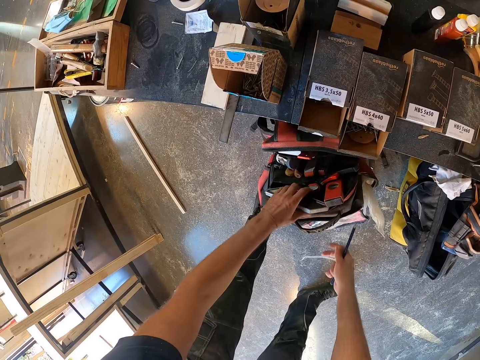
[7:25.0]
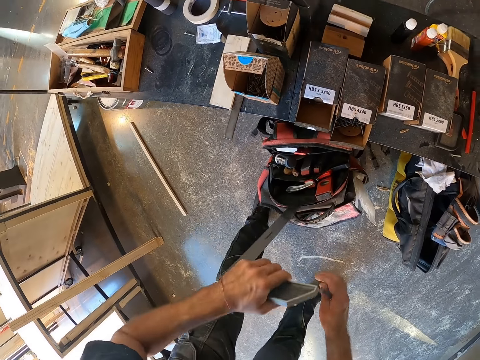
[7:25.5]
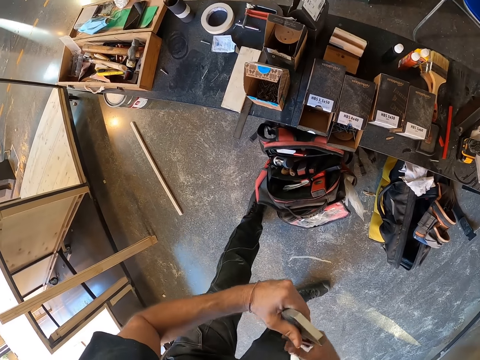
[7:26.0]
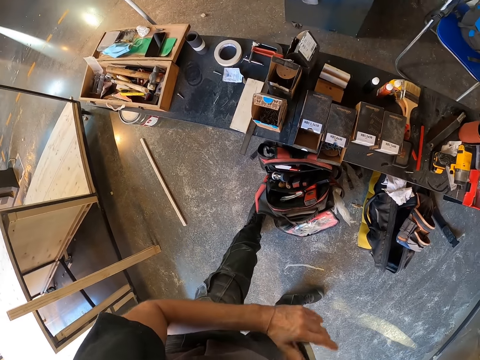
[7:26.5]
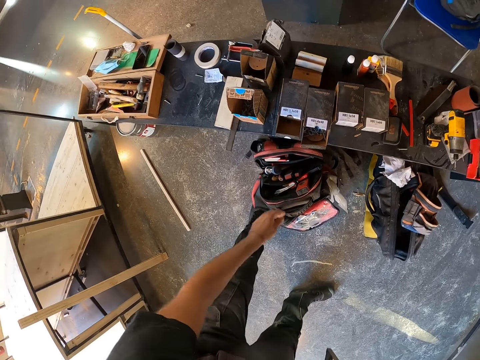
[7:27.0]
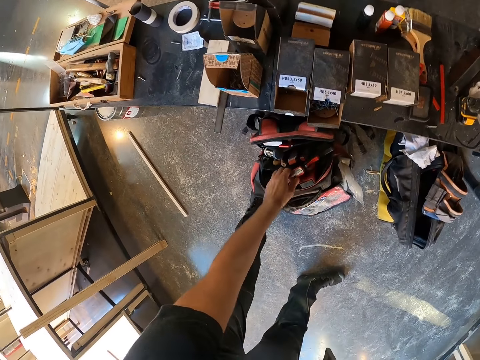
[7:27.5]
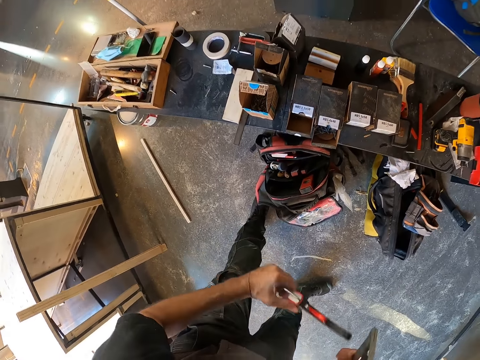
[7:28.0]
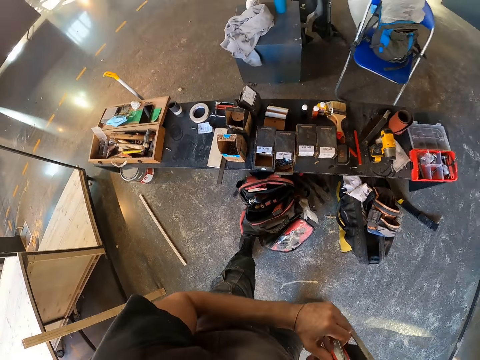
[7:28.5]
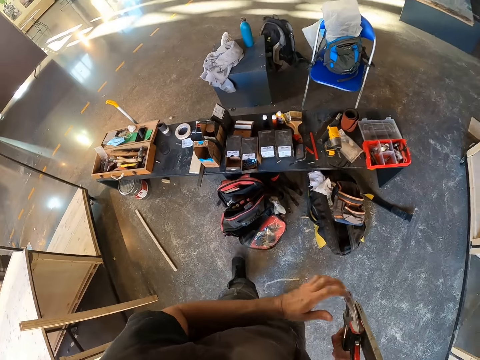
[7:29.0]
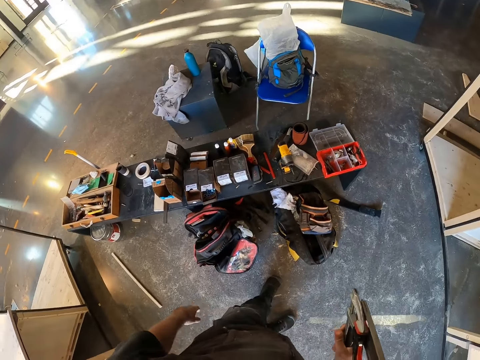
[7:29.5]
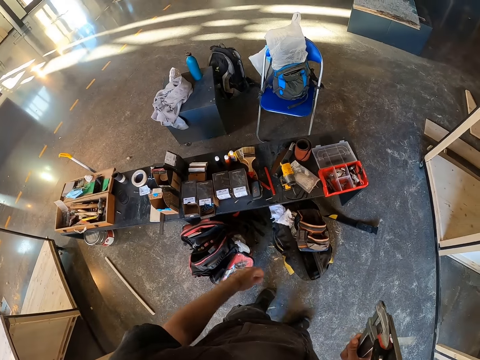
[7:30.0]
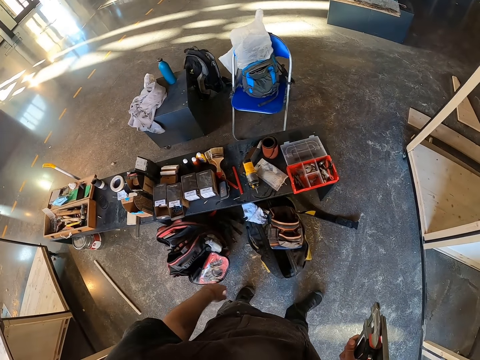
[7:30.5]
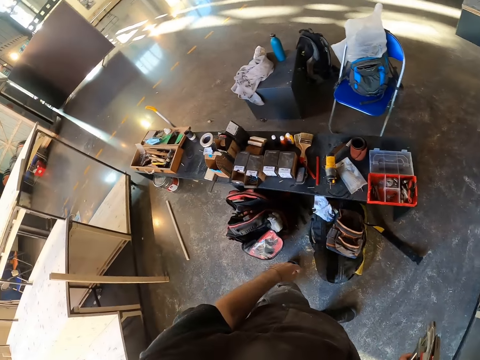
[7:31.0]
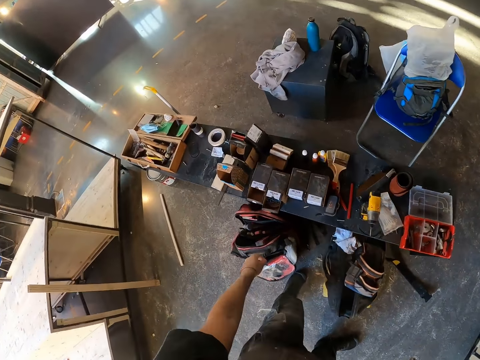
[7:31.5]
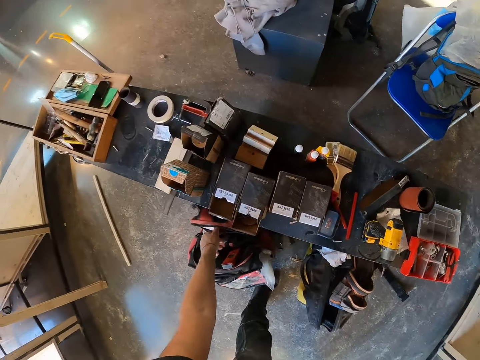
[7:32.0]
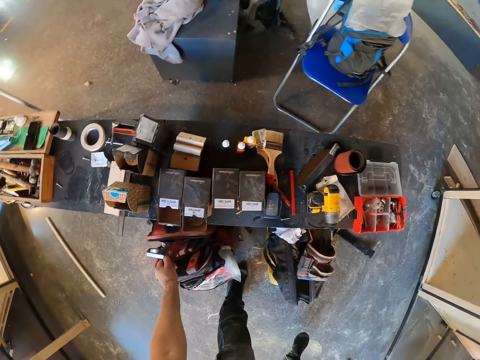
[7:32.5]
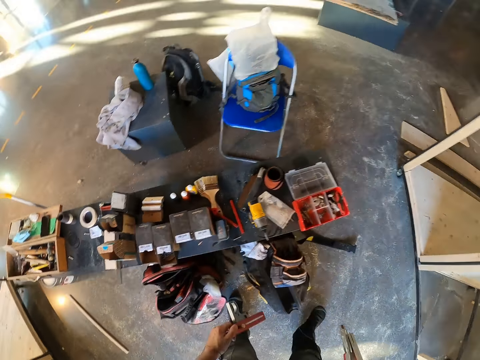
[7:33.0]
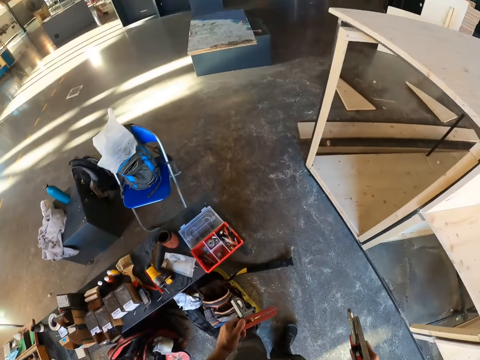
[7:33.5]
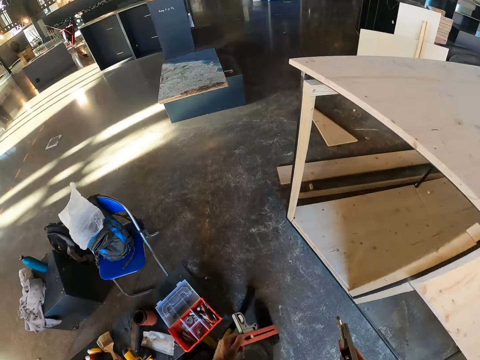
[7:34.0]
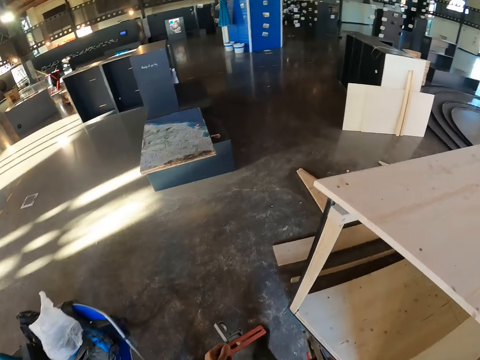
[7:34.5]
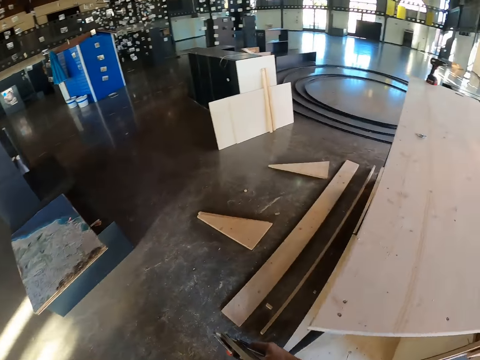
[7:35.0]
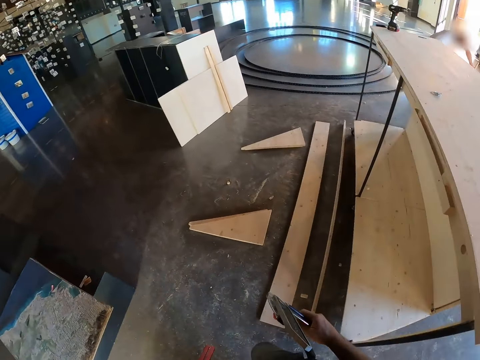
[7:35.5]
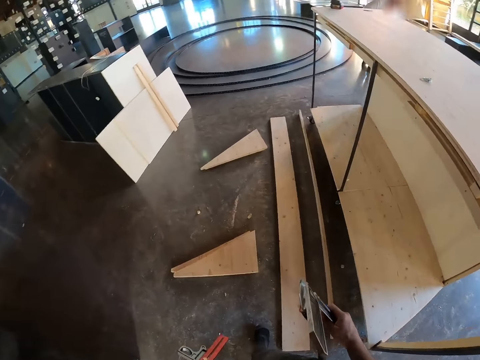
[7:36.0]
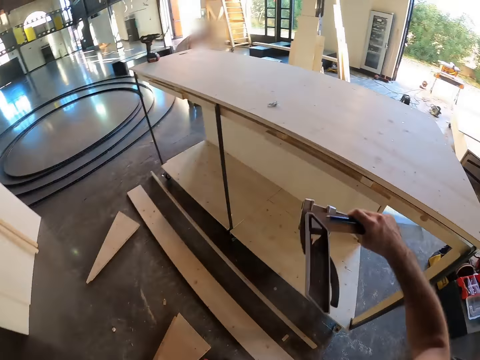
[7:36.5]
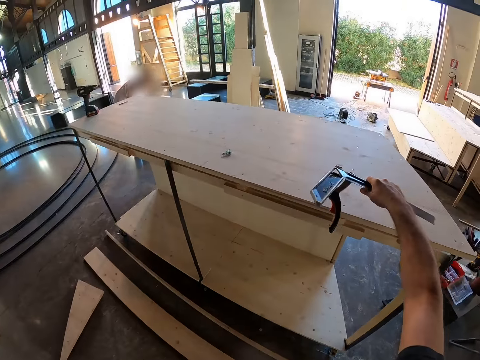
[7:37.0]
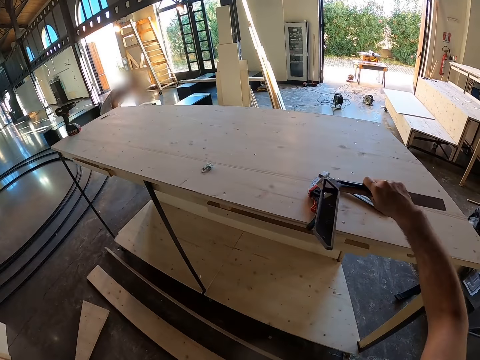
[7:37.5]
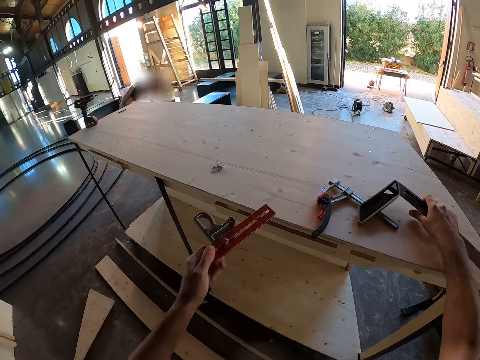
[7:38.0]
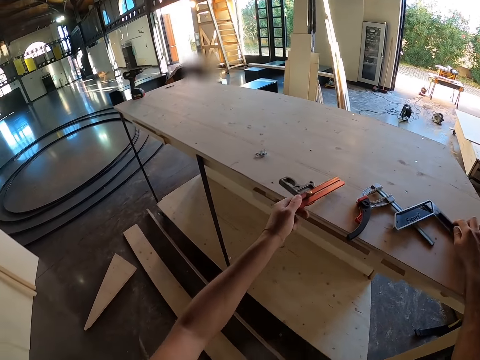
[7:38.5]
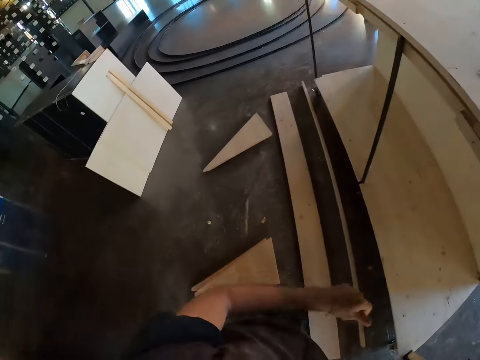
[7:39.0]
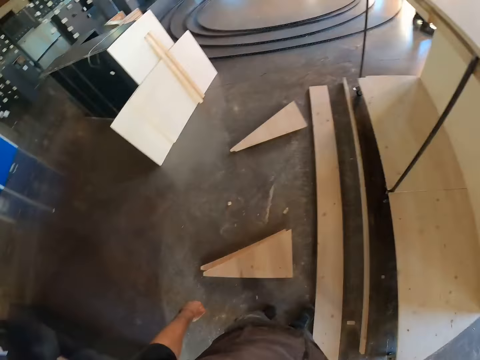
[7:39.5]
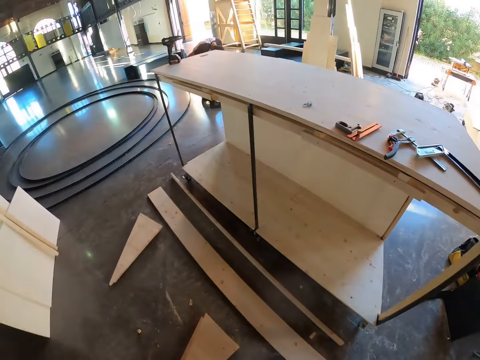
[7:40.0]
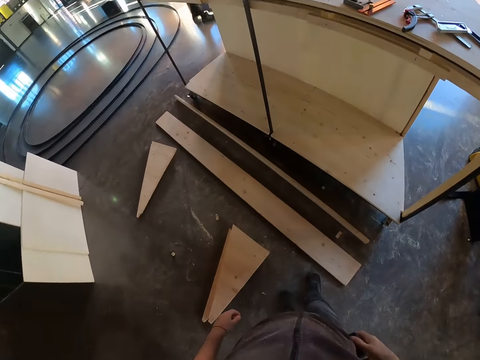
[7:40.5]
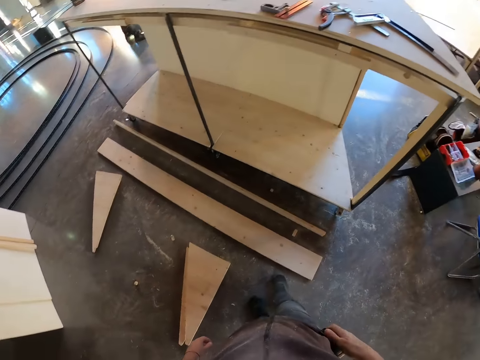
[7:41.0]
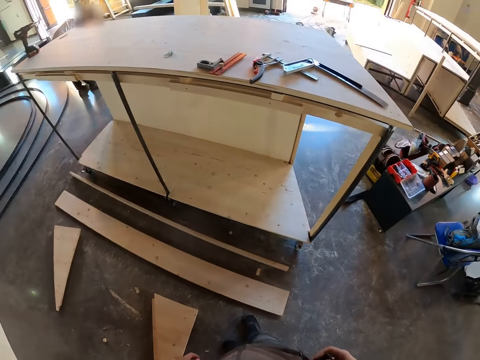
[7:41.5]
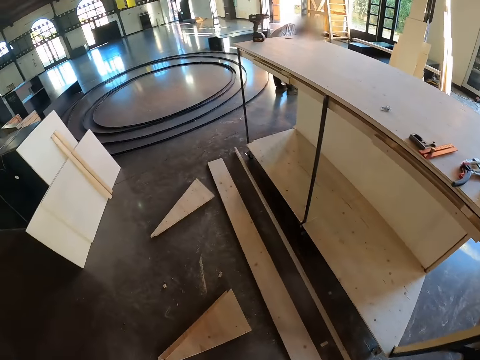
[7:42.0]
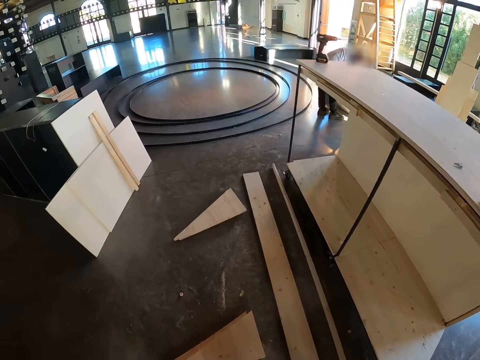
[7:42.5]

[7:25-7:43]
The camera wearer picks a try square from the bag on the floor with his left hand. He passes the try square from his left hand to his right hand. He picks a vernier caliper or clamp from the bag on the floor with his left hand. He passes the vernier caliper from his left hand to his right hand. He moves around. He picks a combination square from the bag on the floor with his left hand. He moves around. He places the vernier caliper on the wooden staircase with his right hand. He places the try square on the wooden staircase with his right hand. He places the combination square on the wooden staircase with his right hand. He looks around. He takes the measuring tape out of the pocket with his right hand.

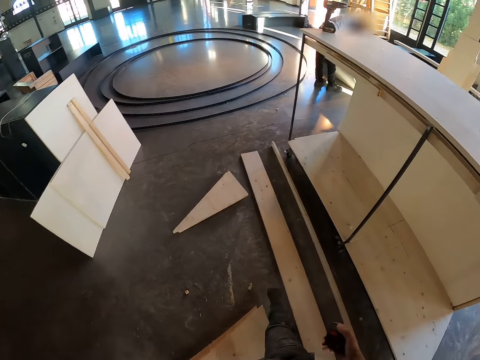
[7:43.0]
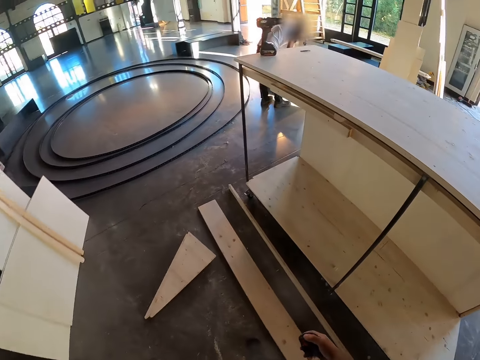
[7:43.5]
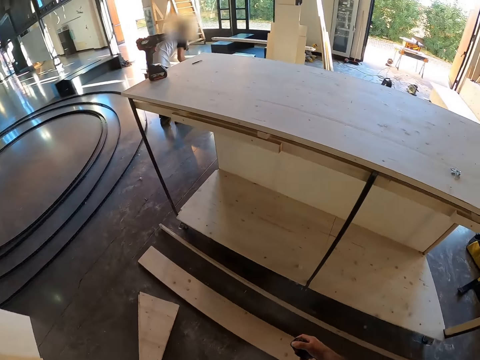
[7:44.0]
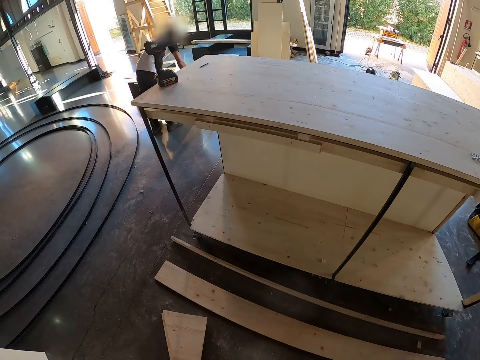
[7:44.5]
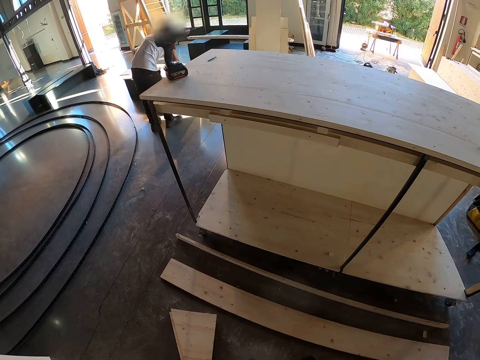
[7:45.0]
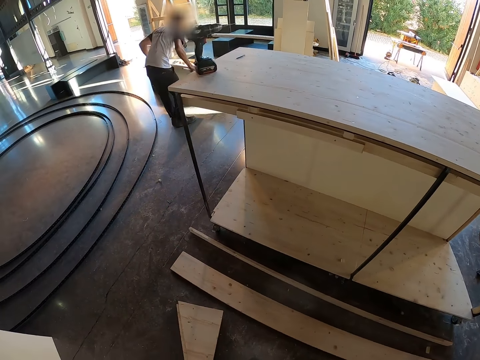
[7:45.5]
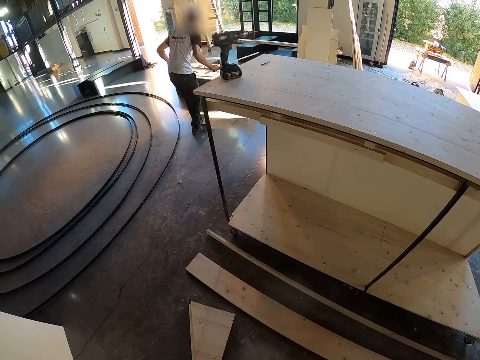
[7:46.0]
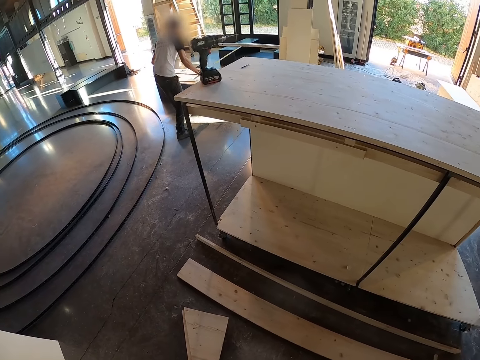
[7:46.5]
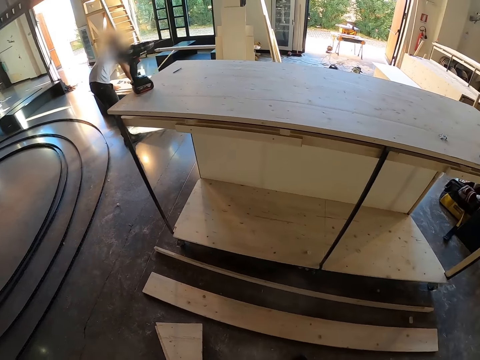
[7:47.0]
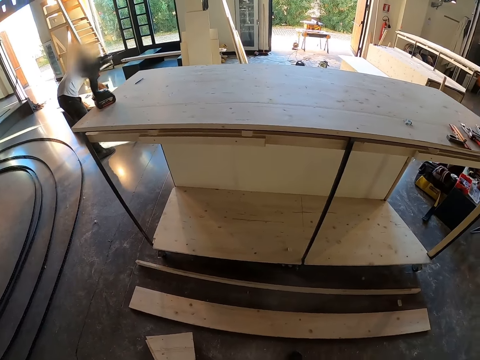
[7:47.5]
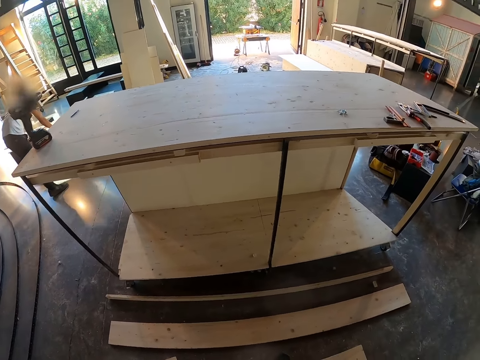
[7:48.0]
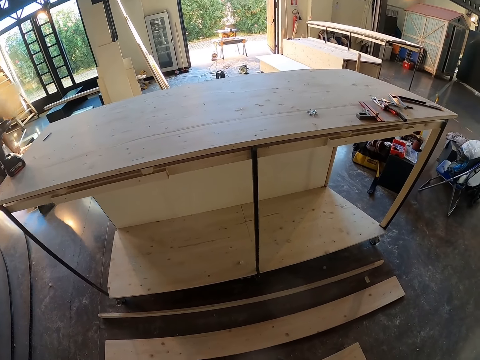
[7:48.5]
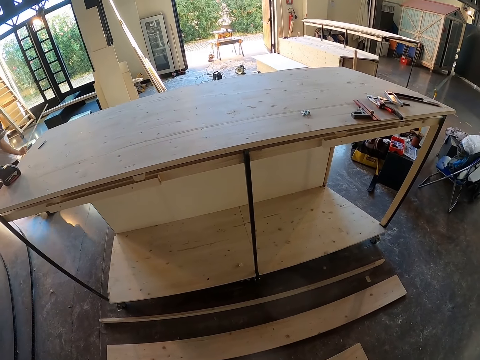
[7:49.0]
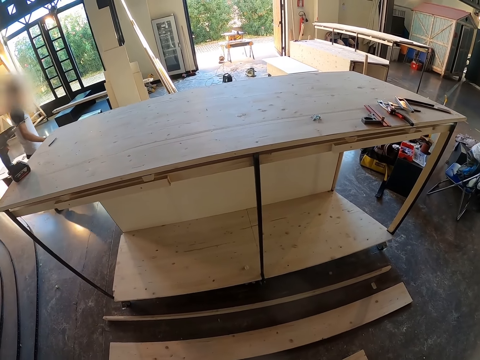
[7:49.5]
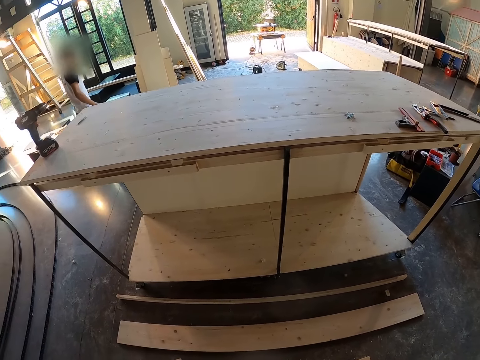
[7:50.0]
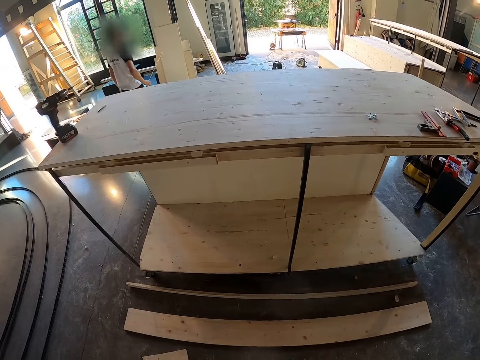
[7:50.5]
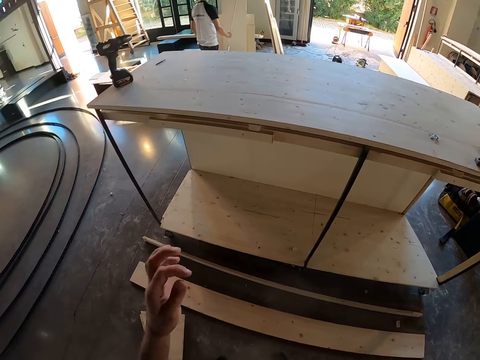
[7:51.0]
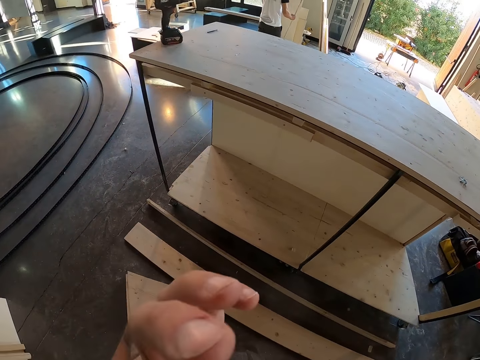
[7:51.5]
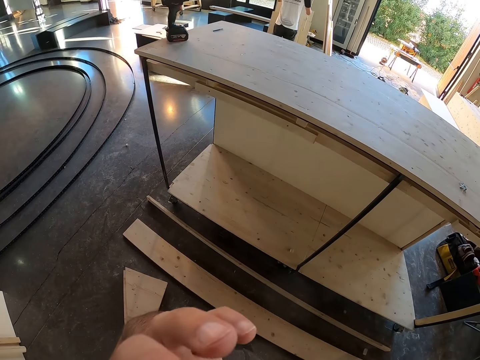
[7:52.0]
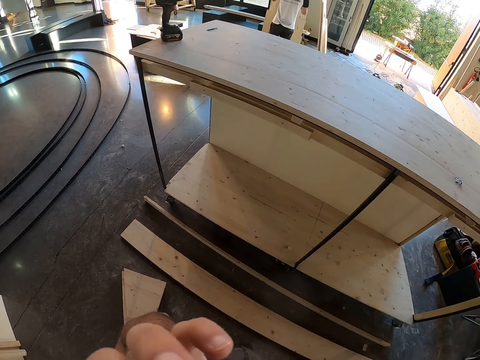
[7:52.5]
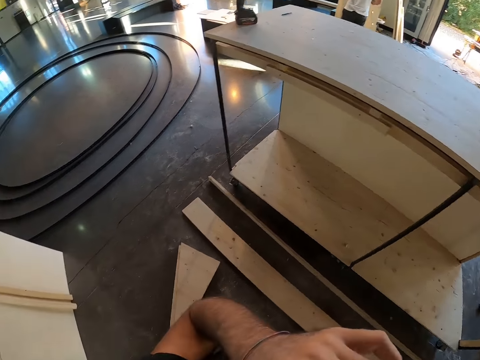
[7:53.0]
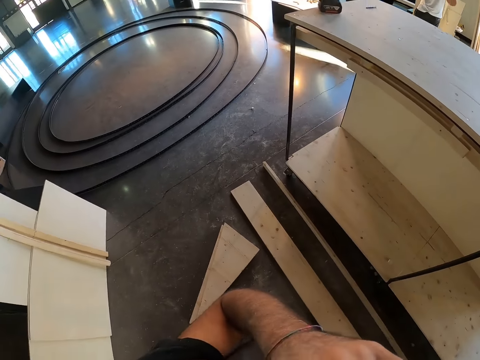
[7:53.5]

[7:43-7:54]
The man places a measuring tape on a bench with both hands.
